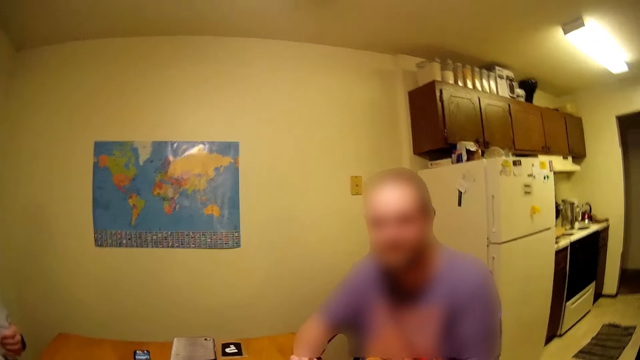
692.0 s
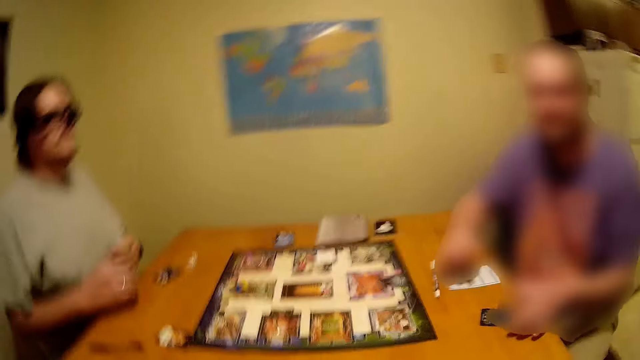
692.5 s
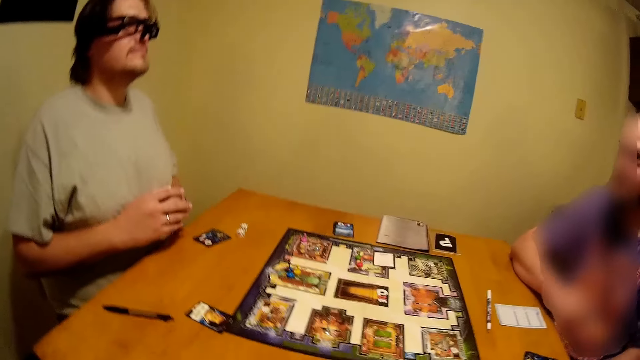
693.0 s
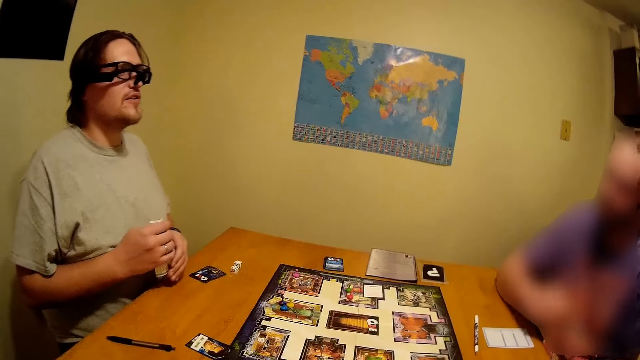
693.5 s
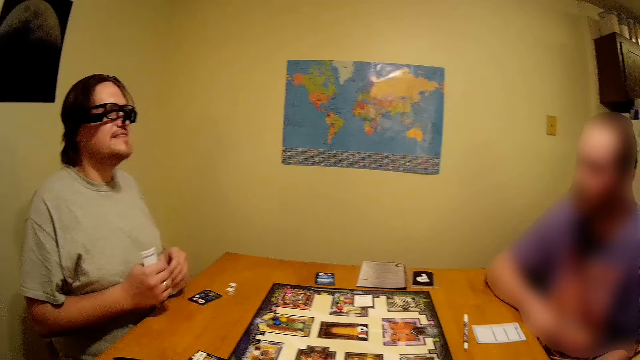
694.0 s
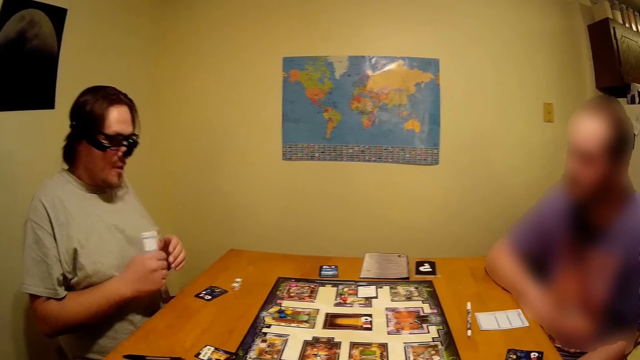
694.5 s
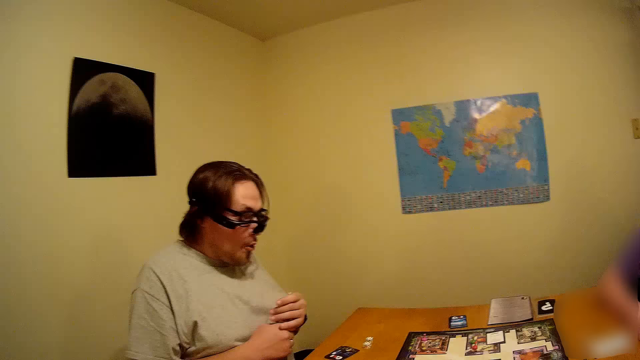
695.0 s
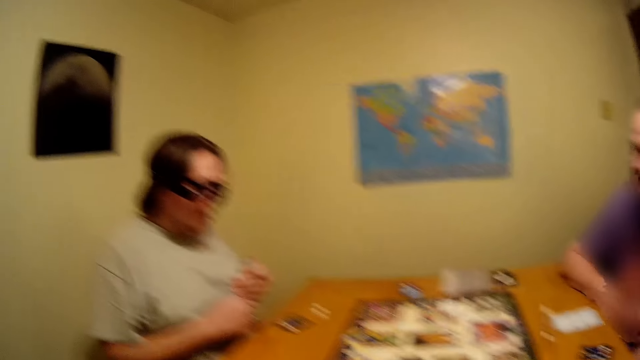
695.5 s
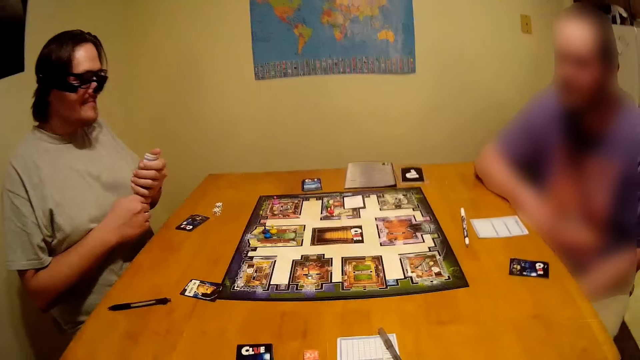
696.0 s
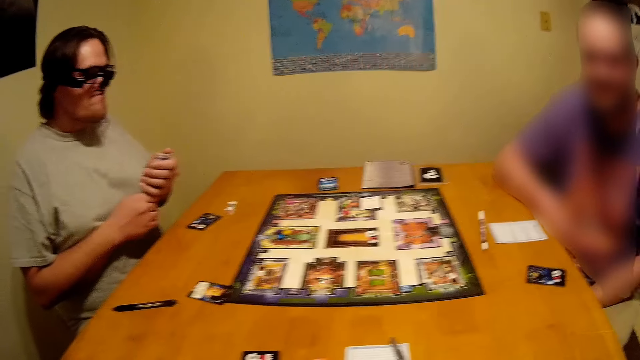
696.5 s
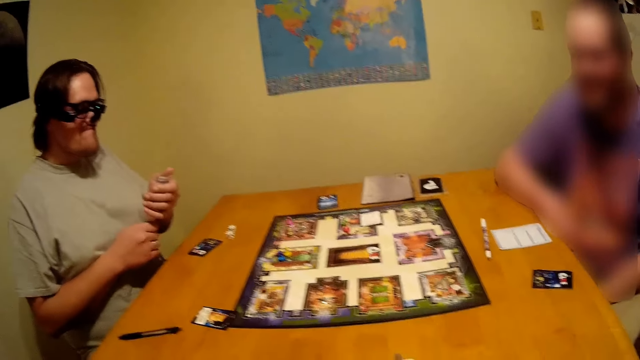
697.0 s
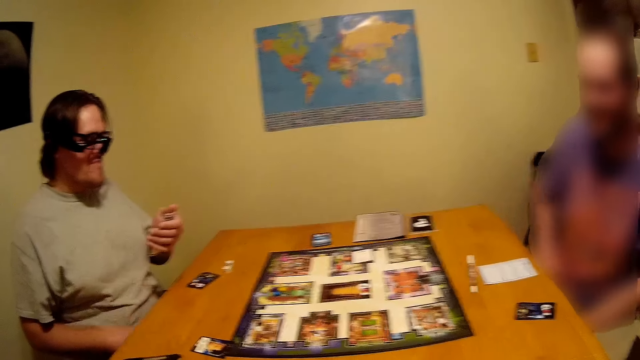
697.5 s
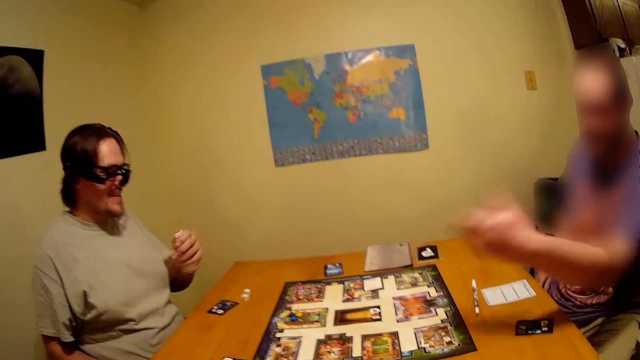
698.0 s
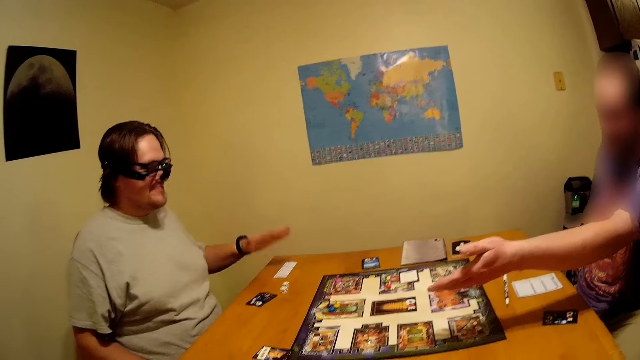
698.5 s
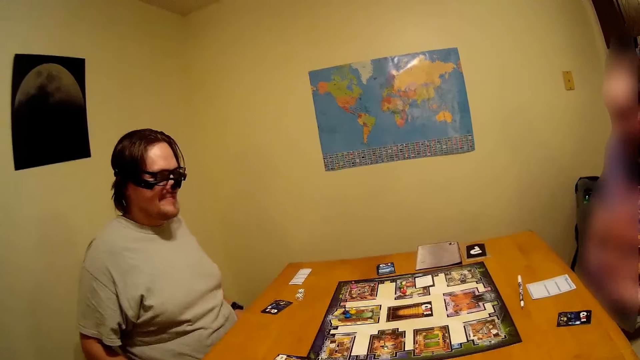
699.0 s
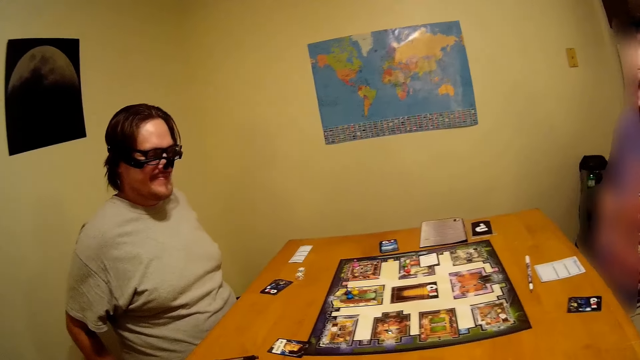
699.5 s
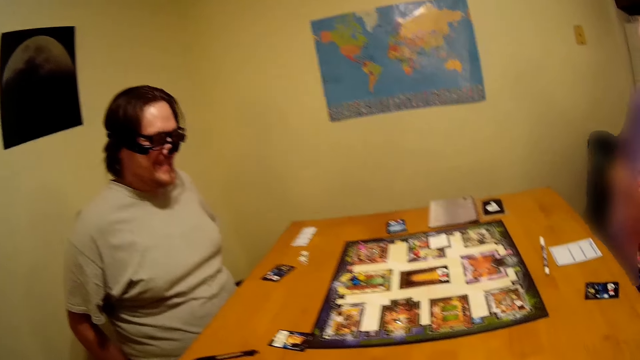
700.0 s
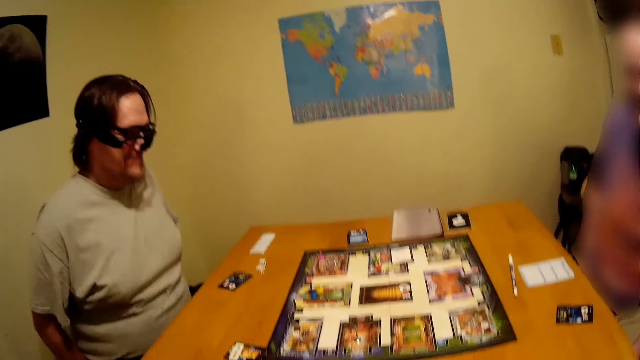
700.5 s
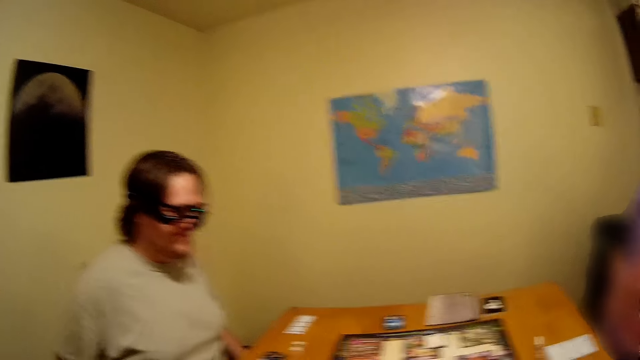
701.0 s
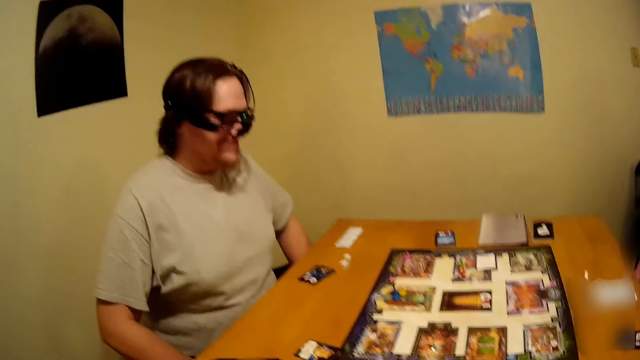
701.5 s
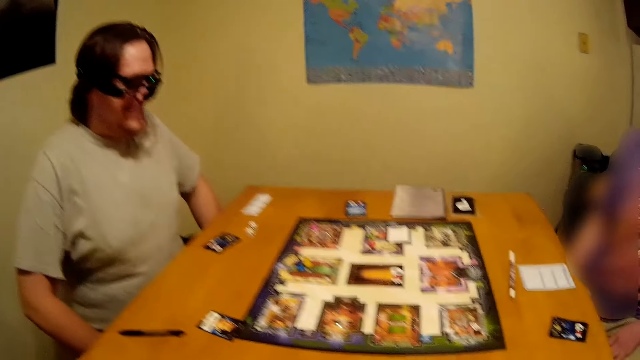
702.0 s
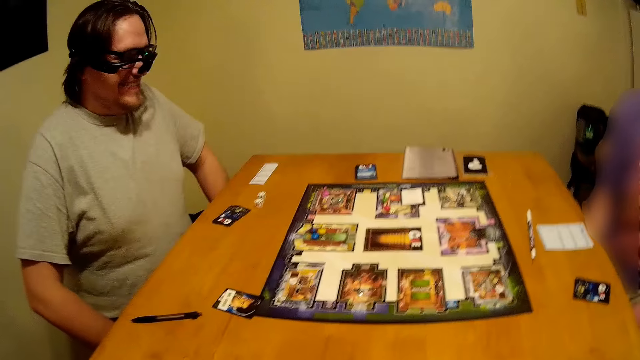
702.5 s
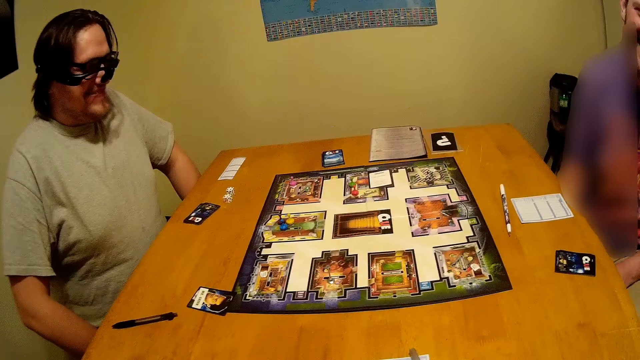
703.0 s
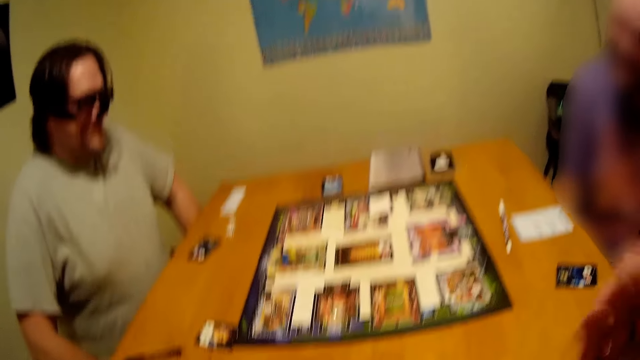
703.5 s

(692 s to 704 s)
A person places the paper back on the table.

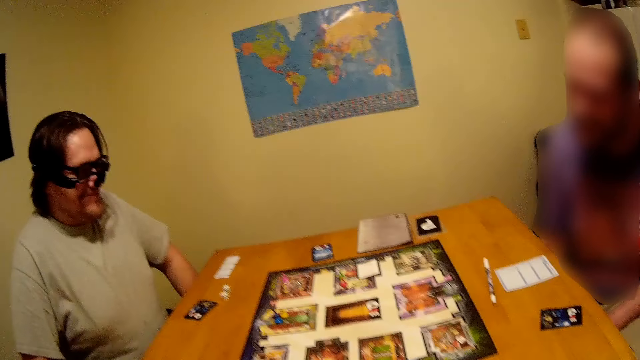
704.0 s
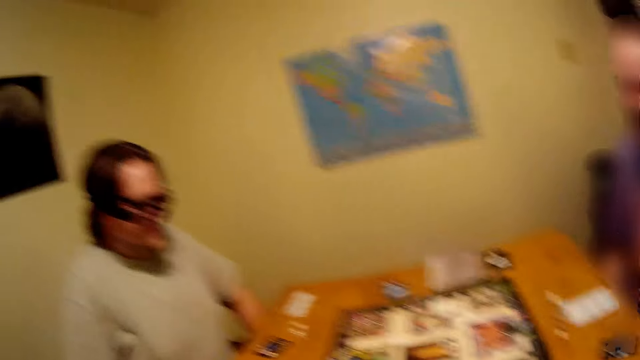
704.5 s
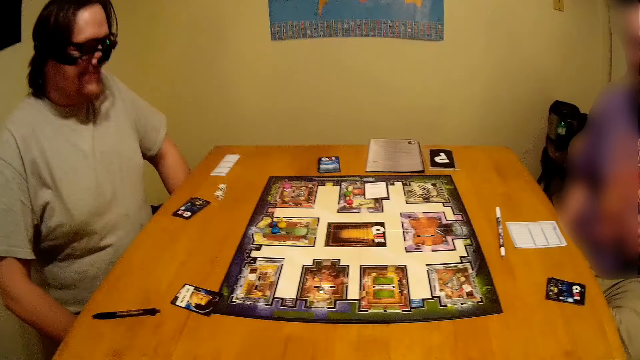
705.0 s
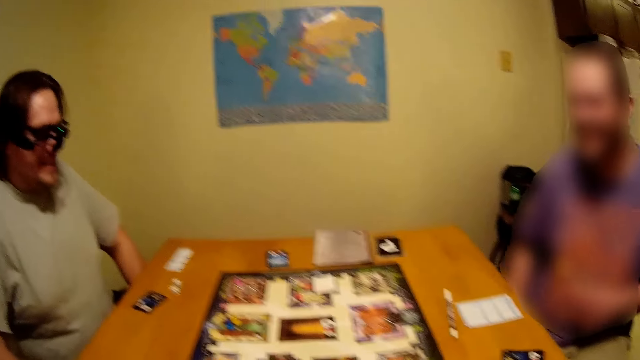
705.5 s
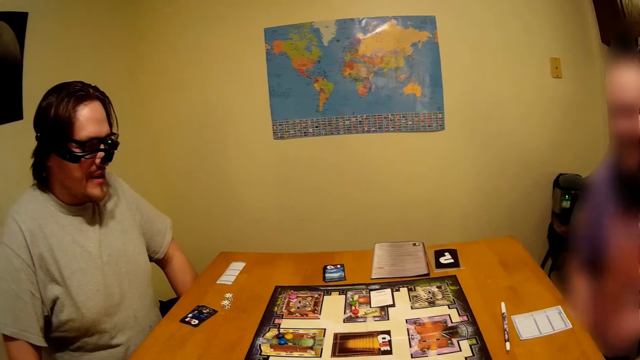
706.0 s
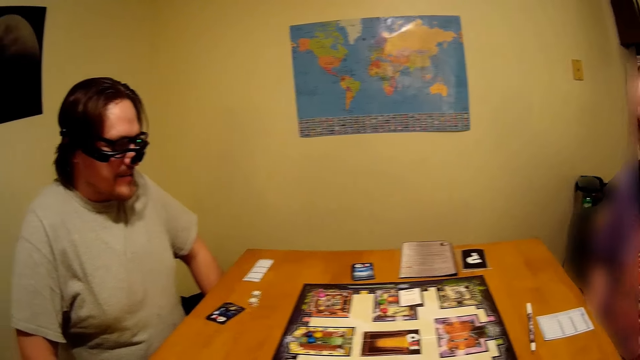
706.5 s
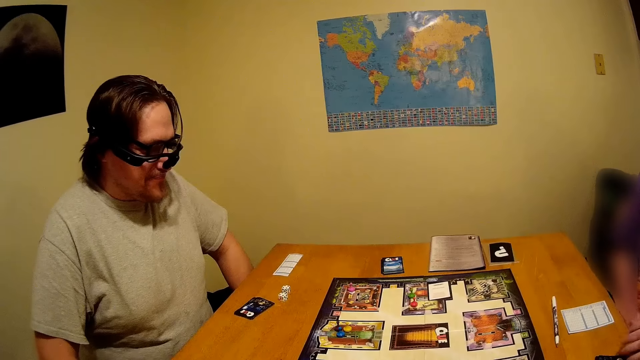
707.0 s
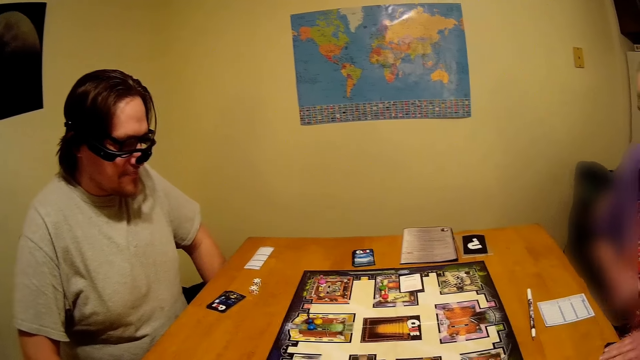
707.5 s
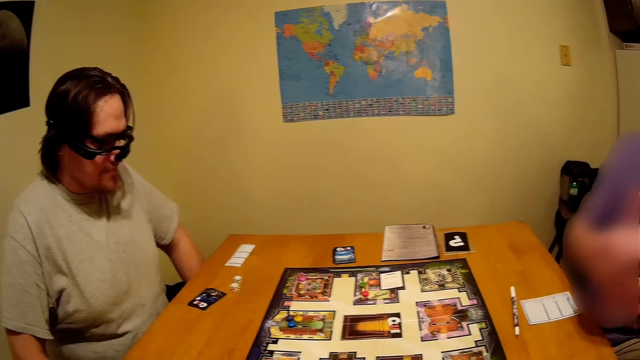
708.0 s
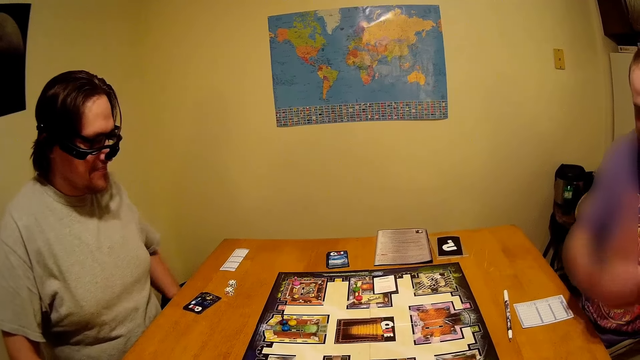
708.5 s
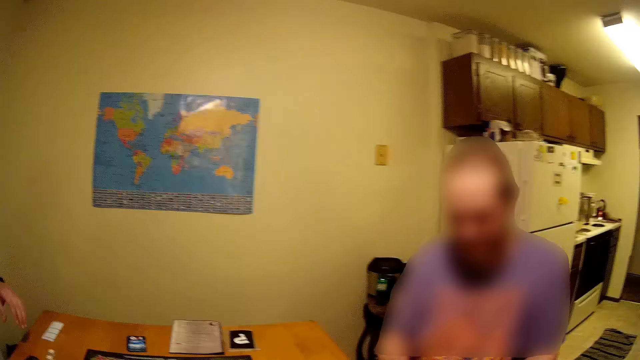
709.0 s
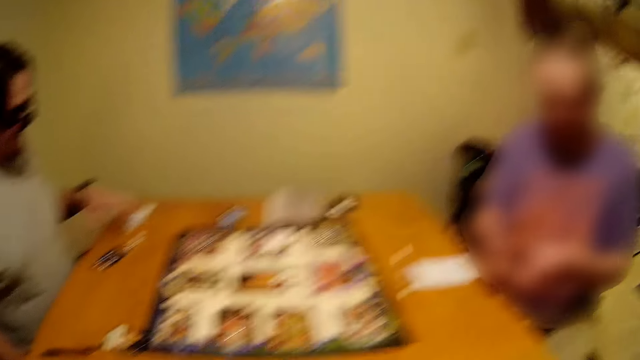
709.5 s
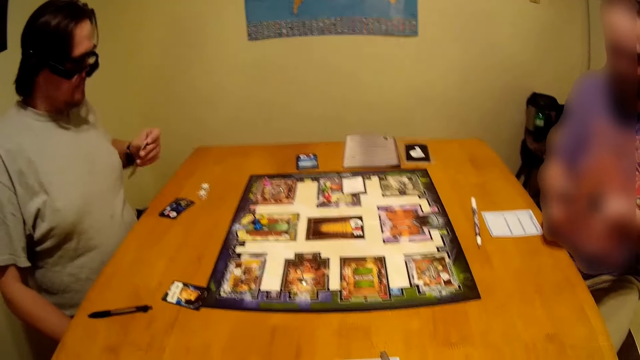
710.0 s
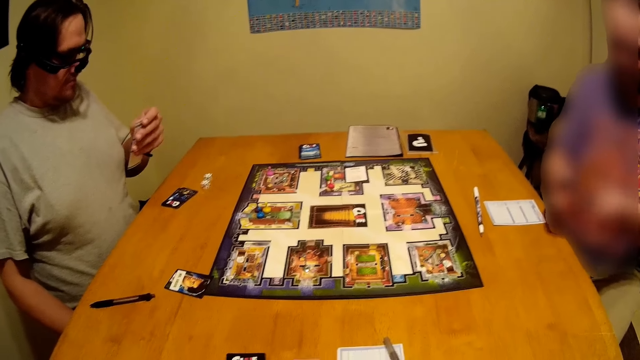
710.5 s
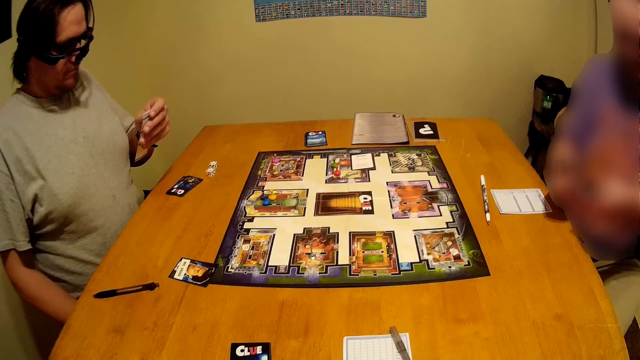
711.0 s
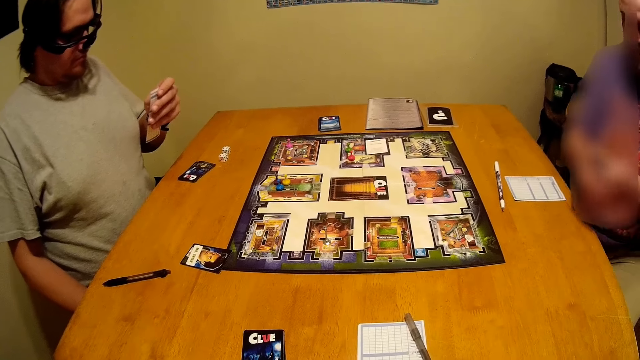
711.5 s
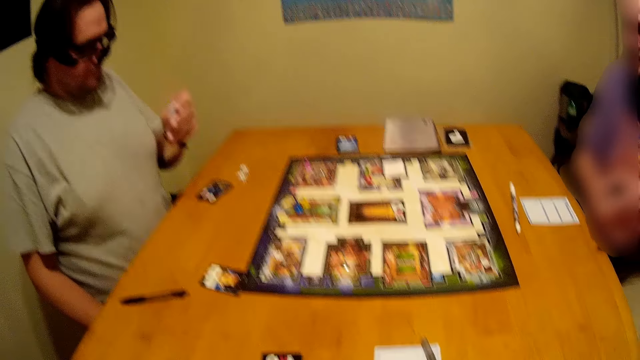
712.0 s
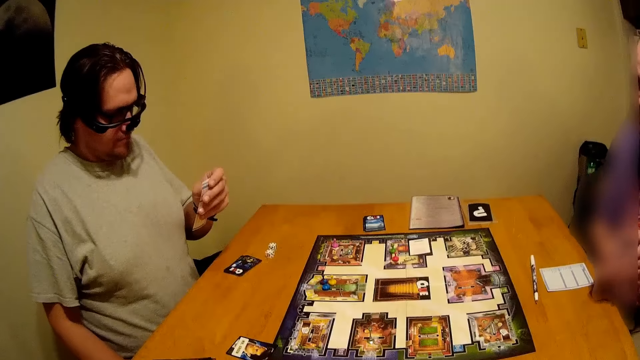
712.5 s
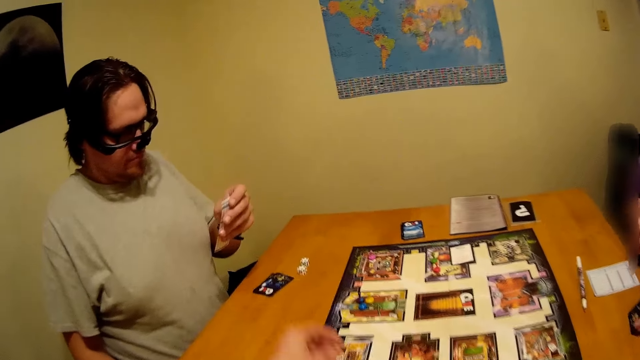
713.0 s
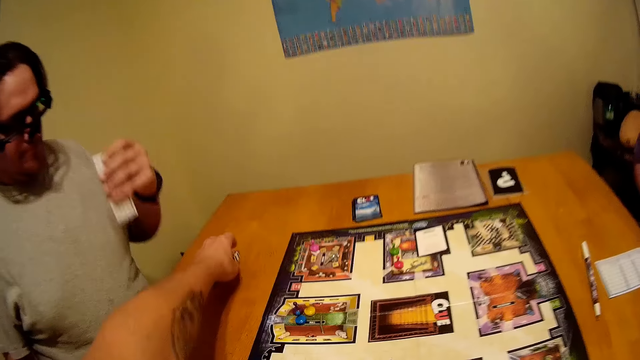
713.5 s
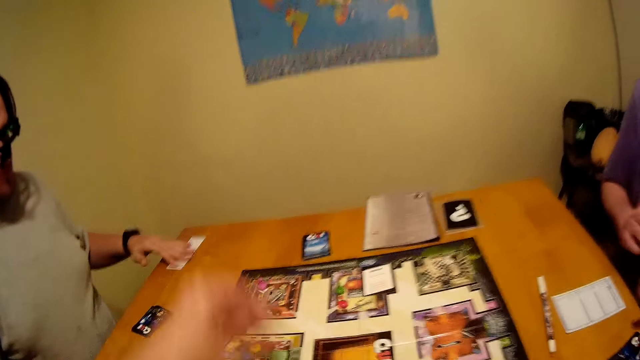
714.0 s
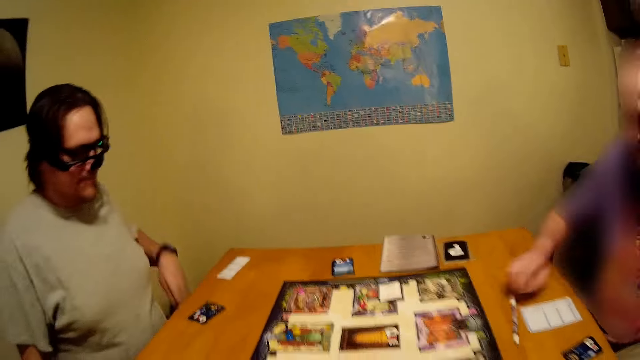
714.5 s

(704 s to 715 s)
A person picks up a paper on the table. The camera wearer picks up dice on the table. They throw the dice on the table. The person places the paper back on the table.
